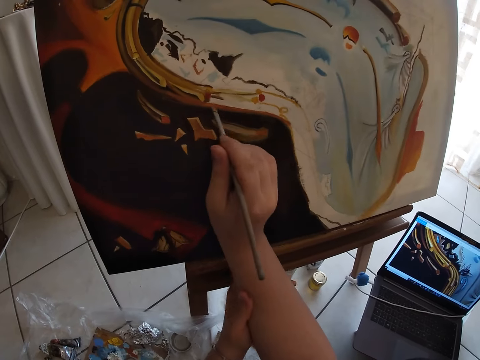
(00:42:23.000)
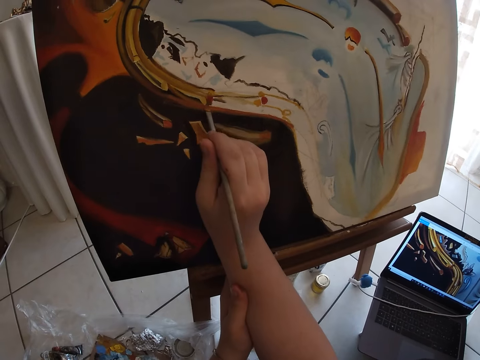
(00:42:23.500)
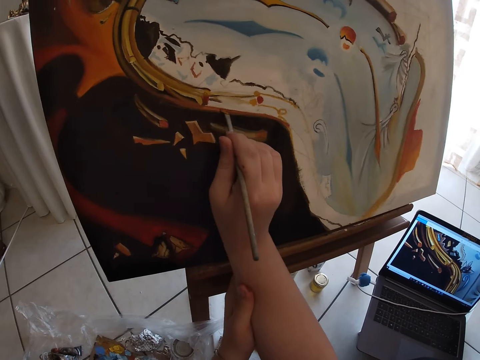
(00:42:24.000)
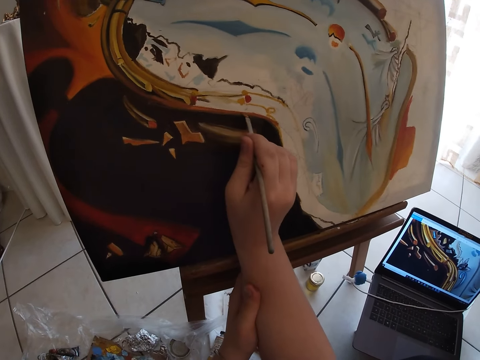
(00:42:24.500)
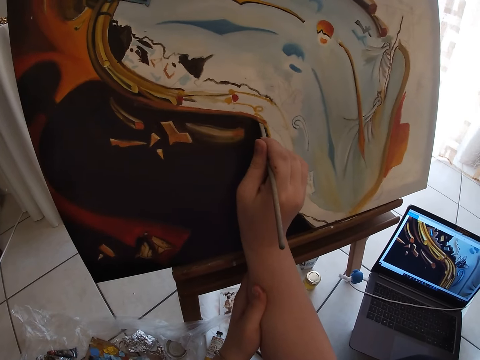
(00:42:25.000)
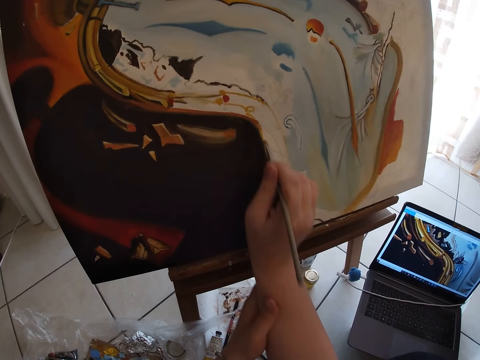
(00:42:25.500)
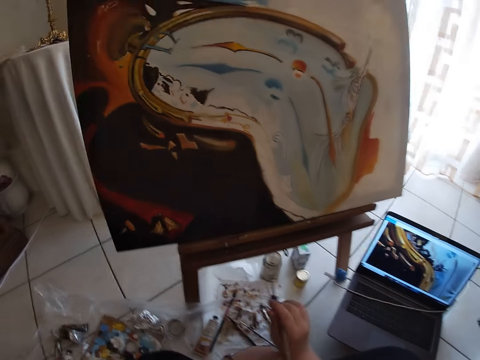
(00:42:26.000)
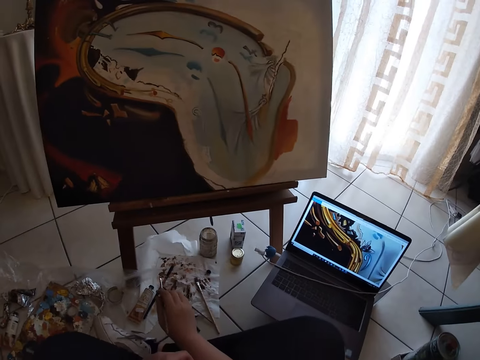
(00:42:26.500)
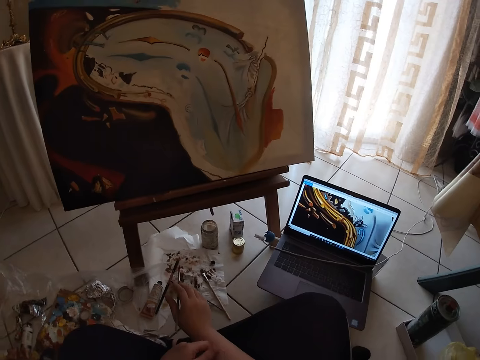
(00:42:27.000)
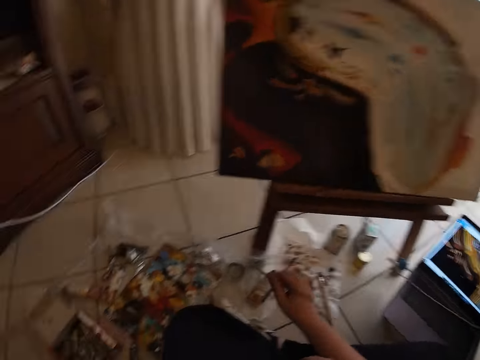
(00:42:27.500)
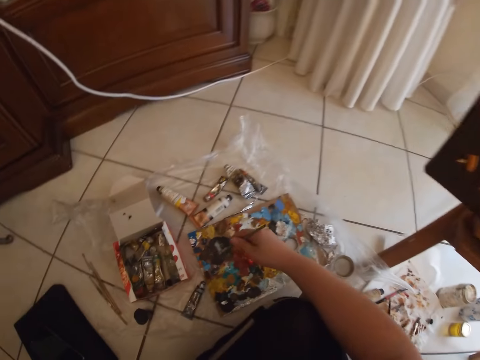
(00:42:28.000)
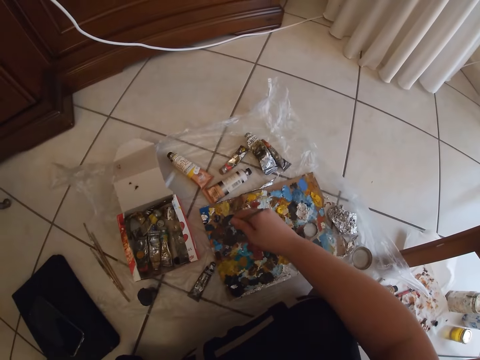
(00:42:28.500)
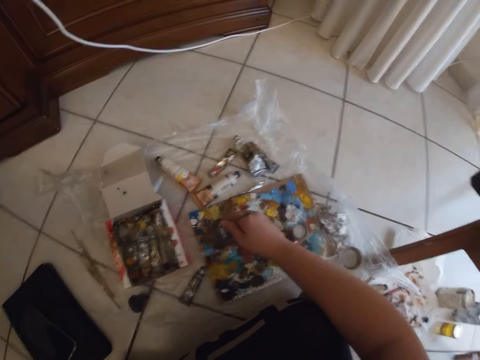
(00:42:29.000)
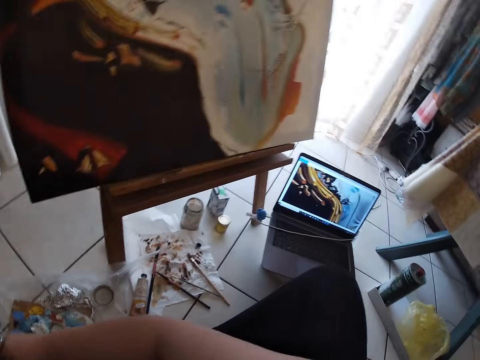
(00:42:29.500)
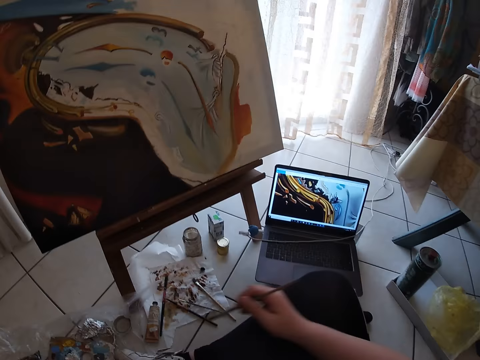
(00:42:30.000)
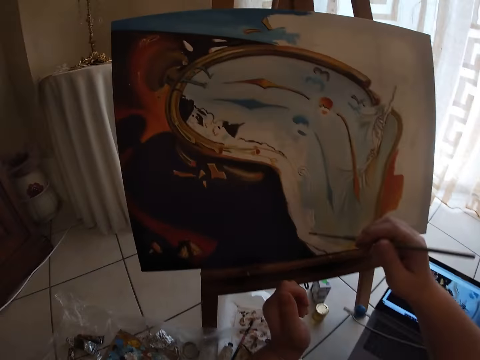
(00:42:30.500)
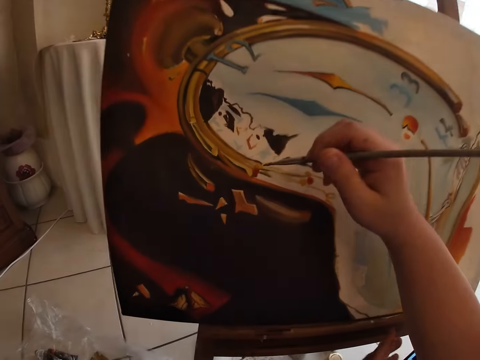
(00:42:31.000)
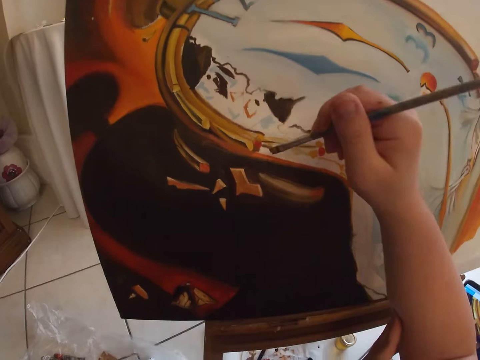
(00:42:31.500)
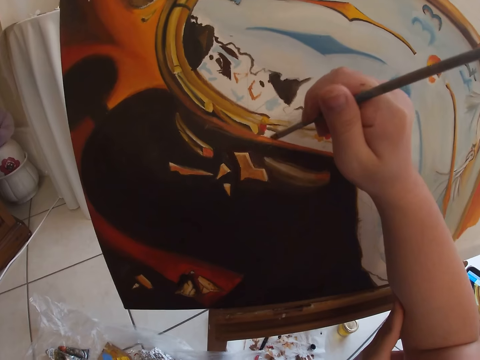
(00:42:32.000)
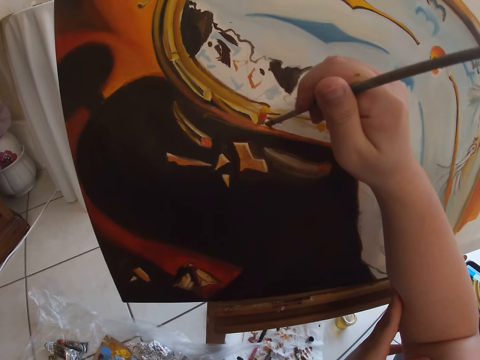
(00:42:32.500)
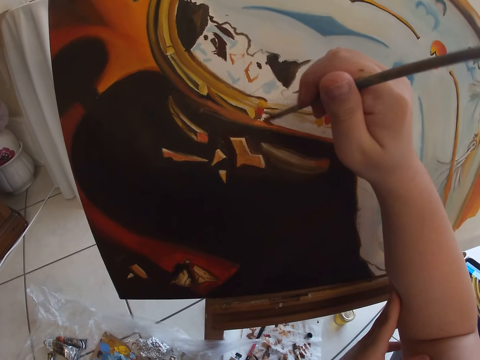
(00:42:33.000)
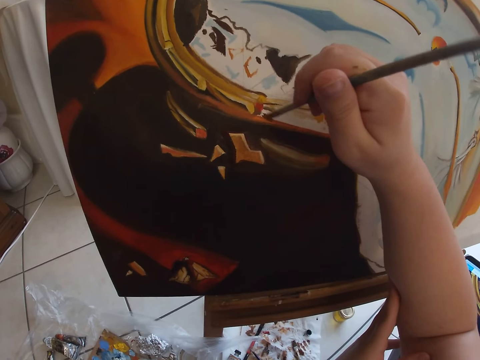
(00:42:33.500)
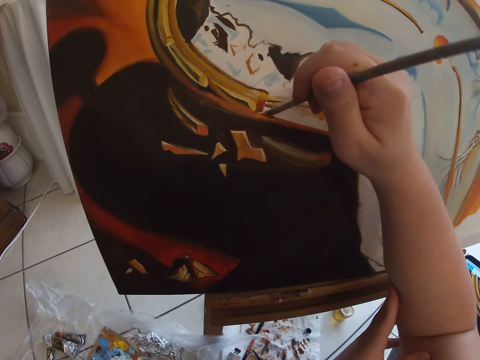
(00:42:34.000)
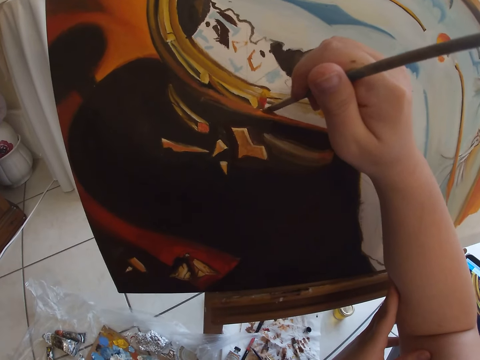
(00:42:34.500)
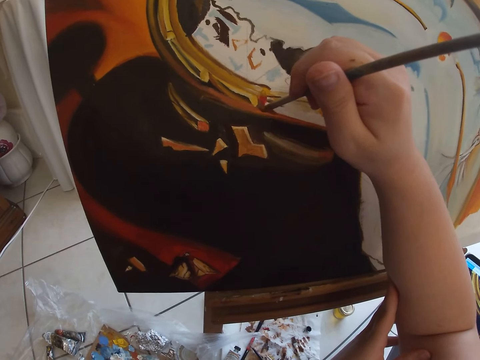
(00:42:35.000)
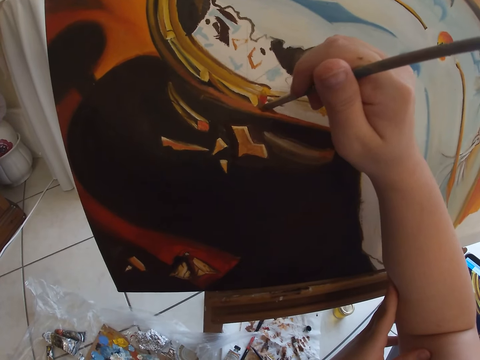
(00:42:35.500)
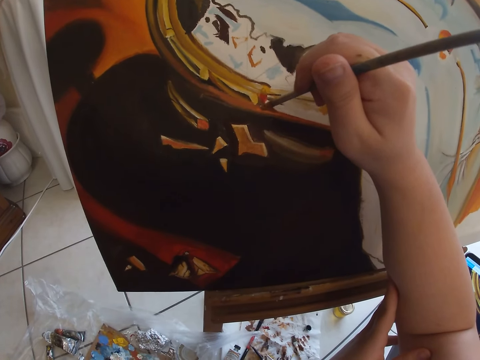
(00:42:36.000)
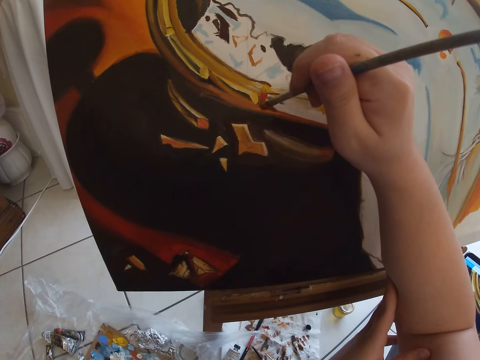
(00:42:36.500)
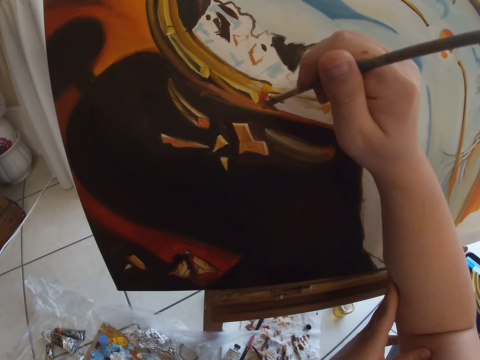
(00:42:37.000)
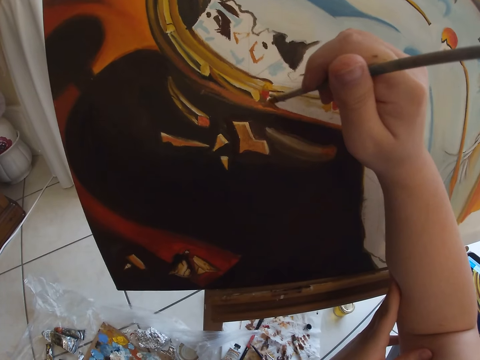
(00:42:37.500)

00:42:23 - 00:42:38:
The camera wearer looks at the painting. He takes paint from the paint board on the ground with the paintbrush in his right hand. He paints the canvas with the paintbrush in his right hand.

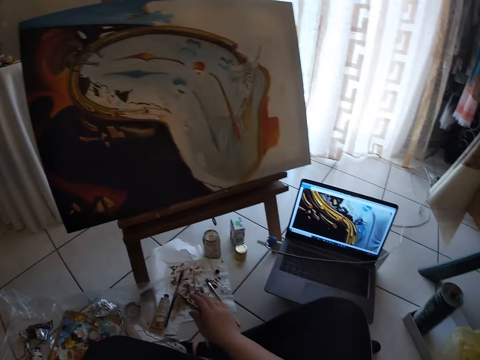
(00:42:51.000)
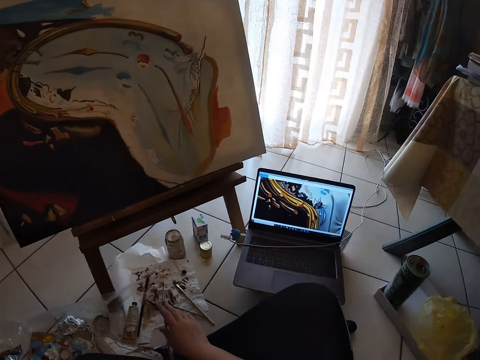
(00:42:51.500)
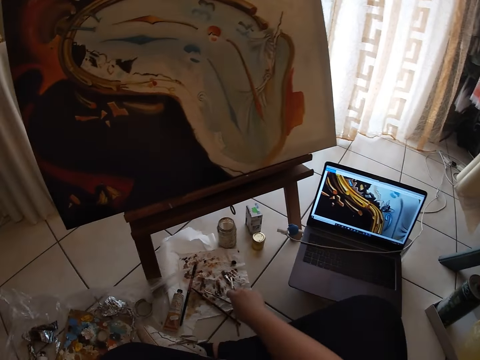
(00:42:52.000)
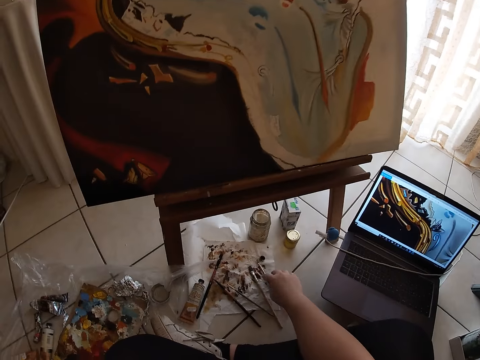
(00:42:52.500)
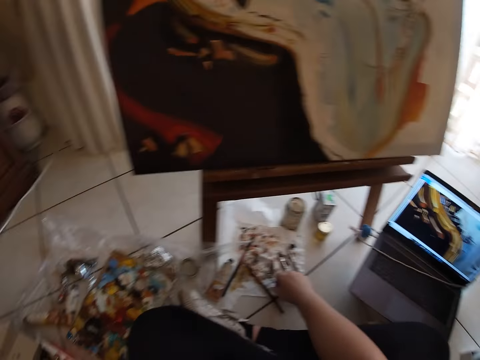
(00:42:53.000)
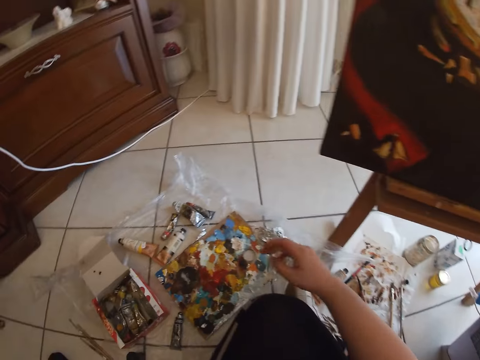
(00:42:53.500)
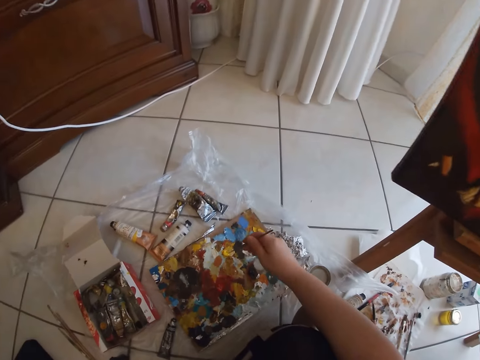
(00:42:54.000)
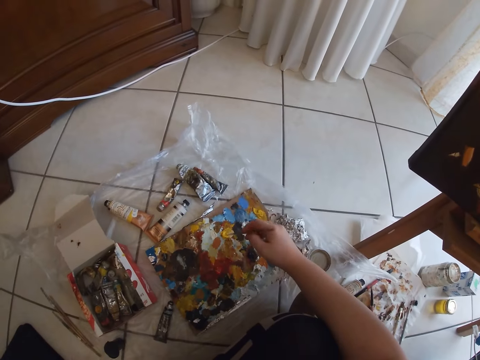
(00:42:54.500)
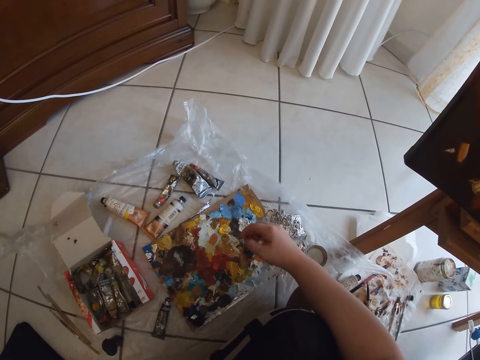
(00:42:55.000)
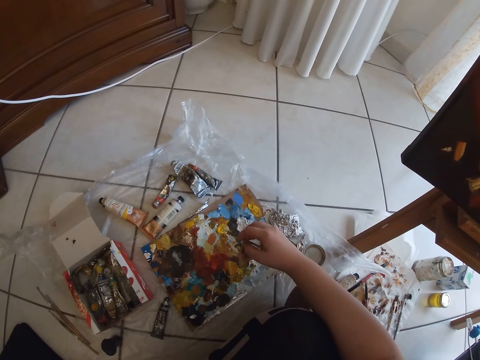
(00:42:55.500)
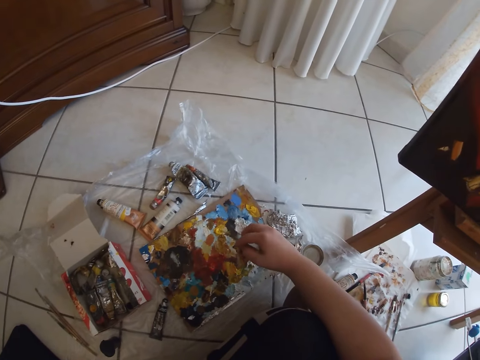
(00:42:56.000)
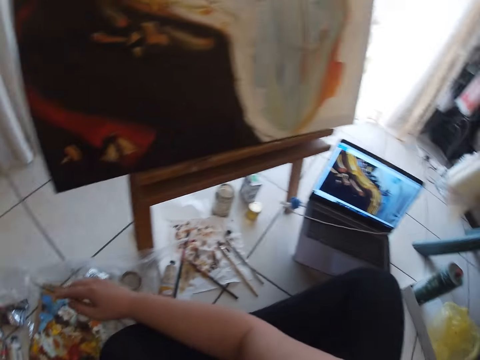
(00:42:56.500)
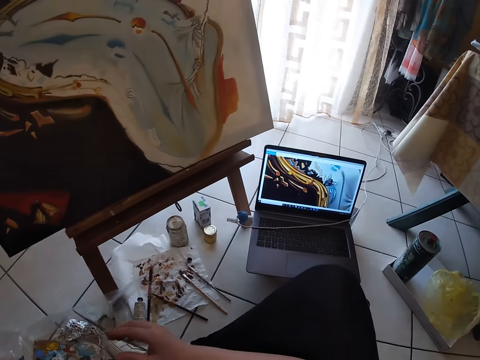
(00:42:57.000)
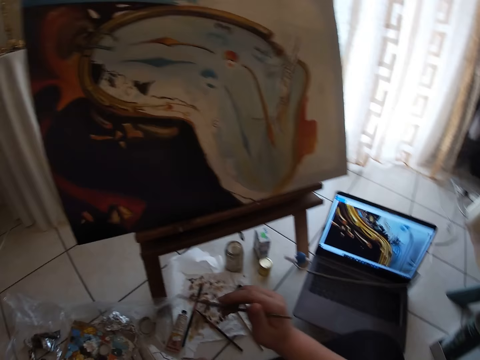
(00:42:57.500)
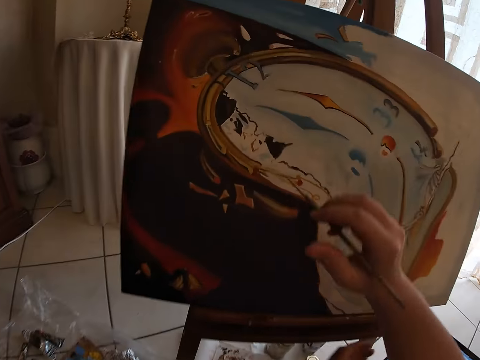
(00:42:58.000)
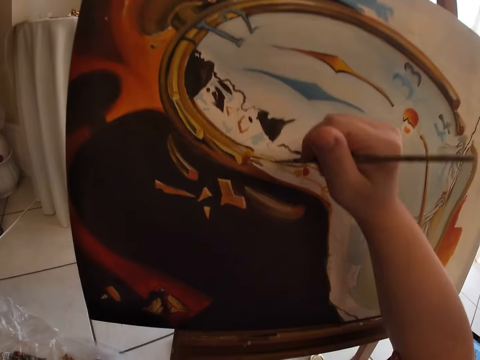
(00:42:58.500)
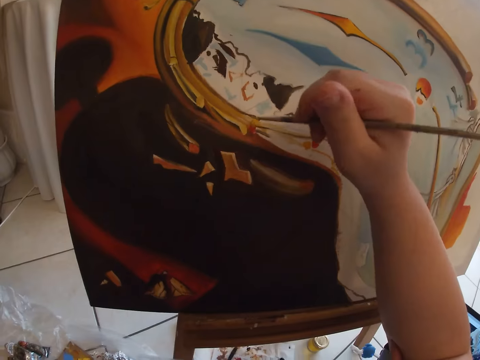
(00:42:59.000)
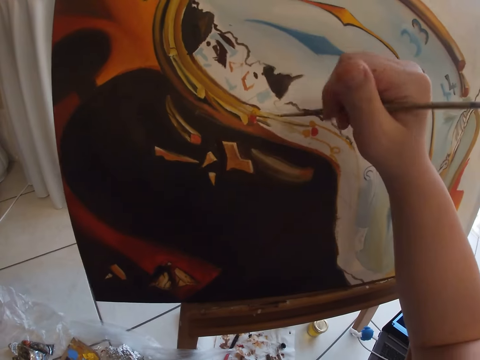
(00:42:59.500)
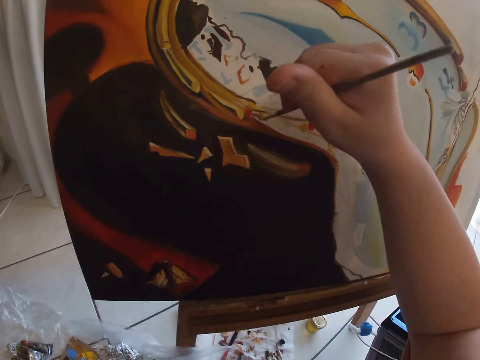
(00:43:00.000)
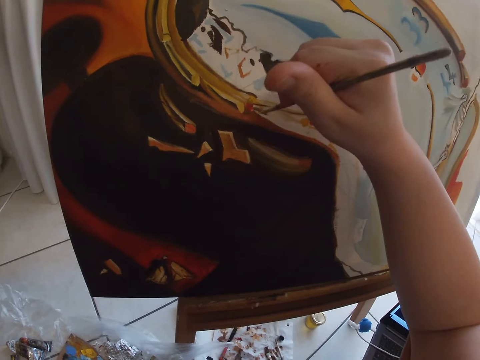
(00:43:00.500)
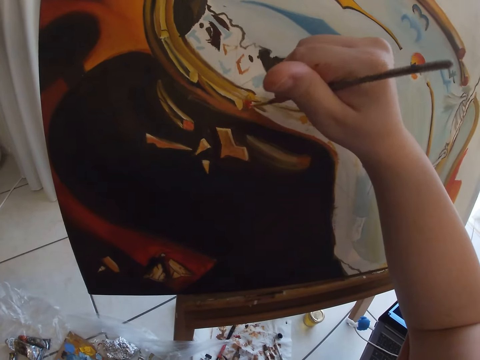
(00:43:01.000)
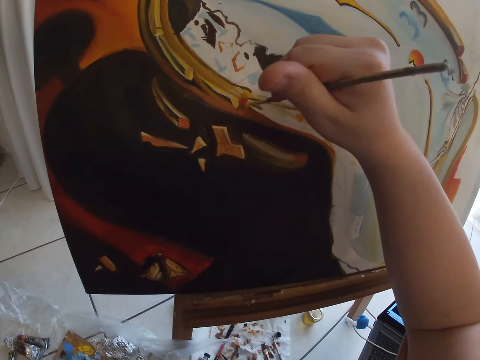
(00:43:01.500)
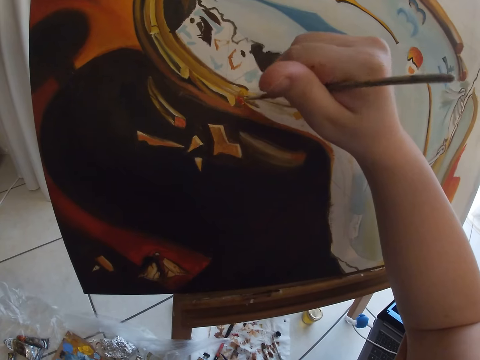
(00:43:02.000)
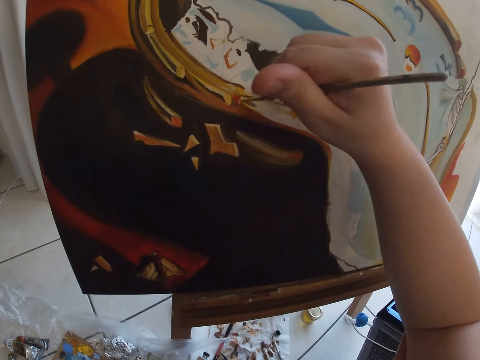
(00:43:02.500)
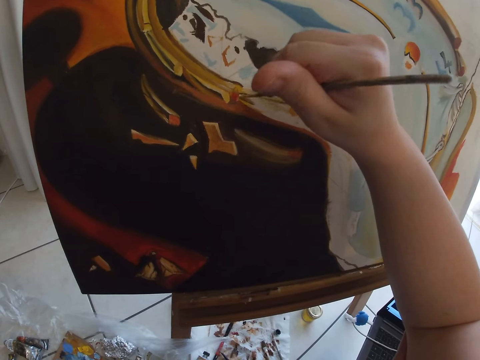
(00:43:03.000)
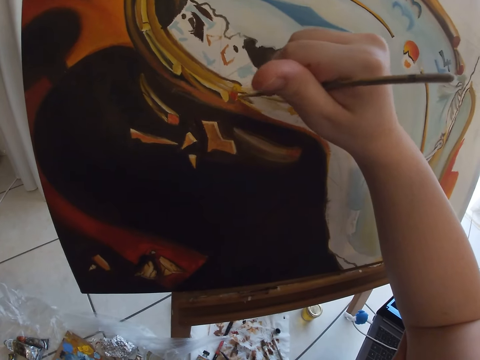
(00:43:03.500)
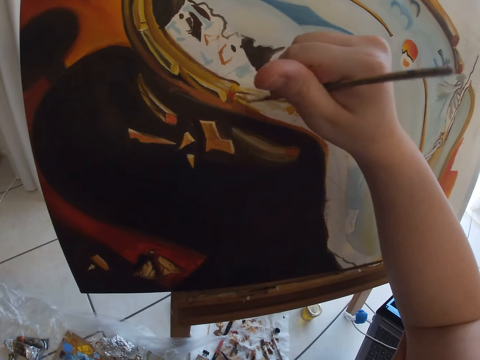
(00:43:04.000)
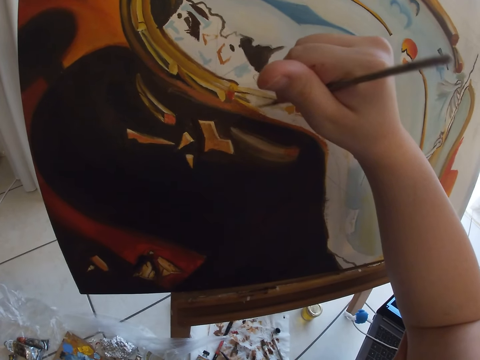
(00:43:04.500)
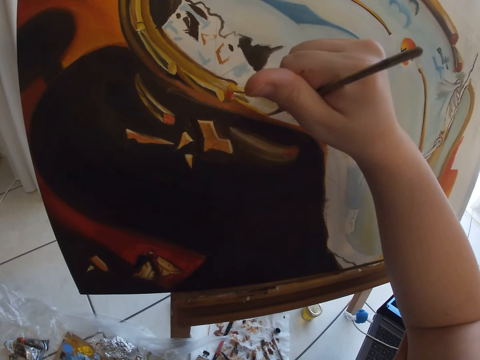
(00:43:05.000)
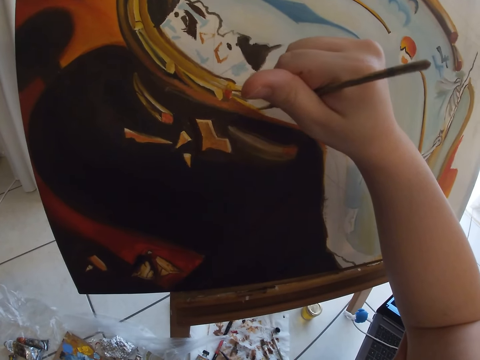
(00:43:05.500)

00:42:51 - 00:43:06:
The camera wearer looks at the painting. He drops the paintbrush in his right hand on a paper lying on the ground. He picks up a paintbrush from the paper lying on the ground with his right hand. He takes paint from the paint board on the ground with the paintbrush in his right hand. He paints the canvas with the paintbrush in his right hand.
